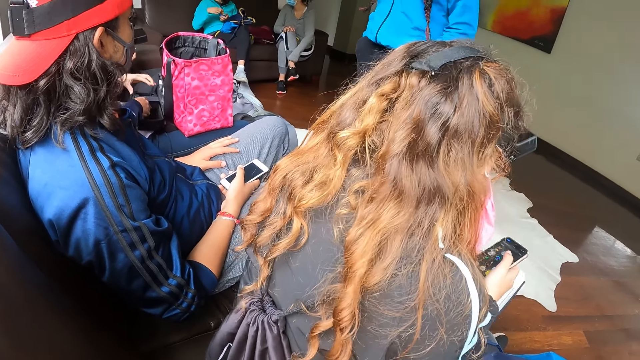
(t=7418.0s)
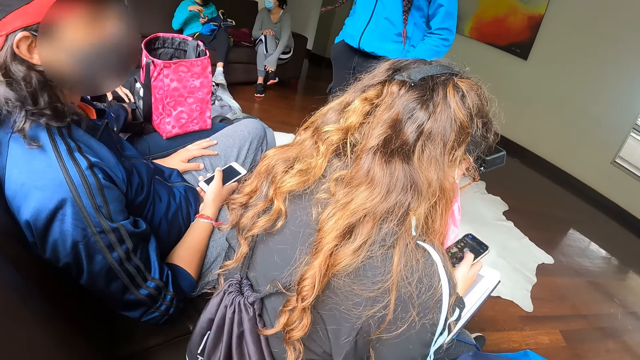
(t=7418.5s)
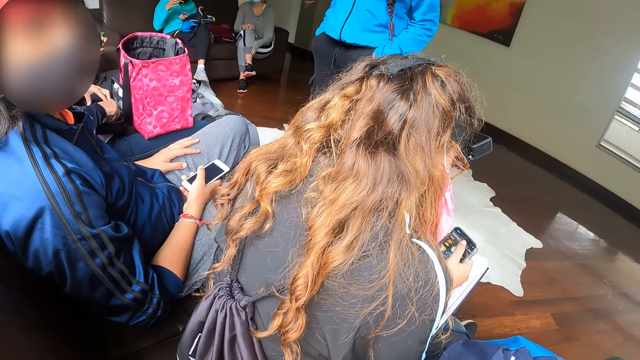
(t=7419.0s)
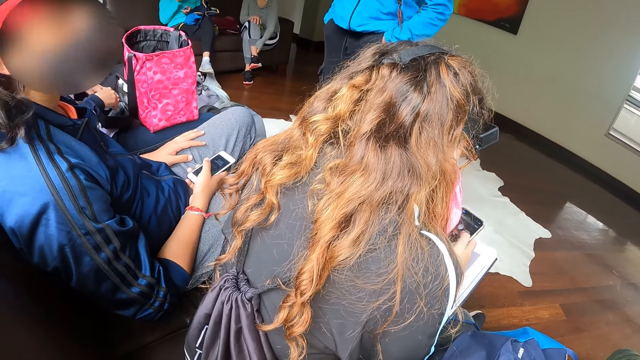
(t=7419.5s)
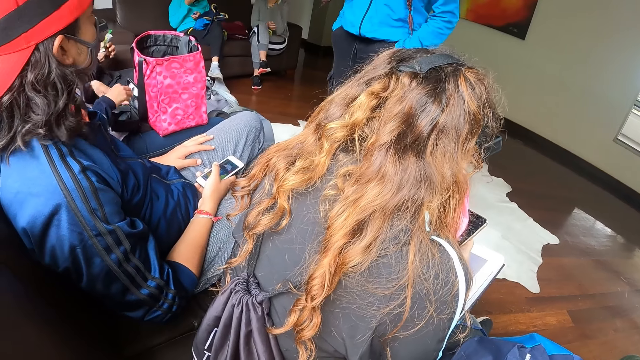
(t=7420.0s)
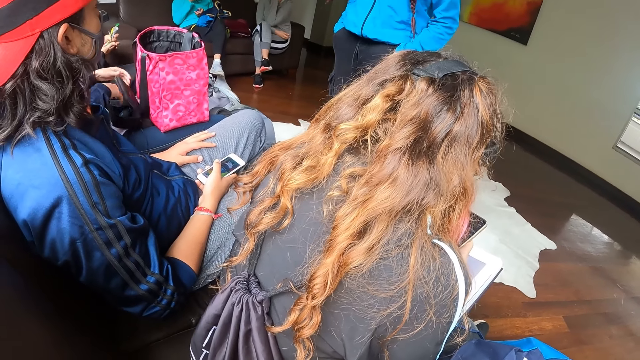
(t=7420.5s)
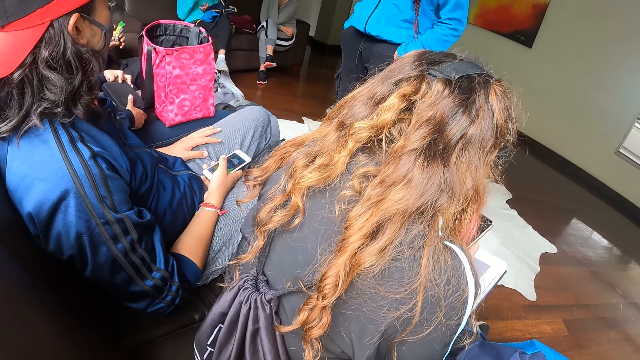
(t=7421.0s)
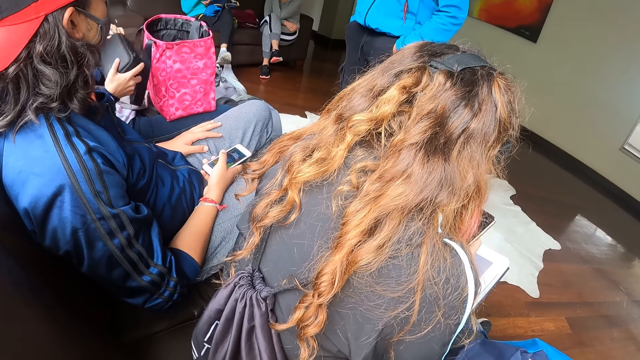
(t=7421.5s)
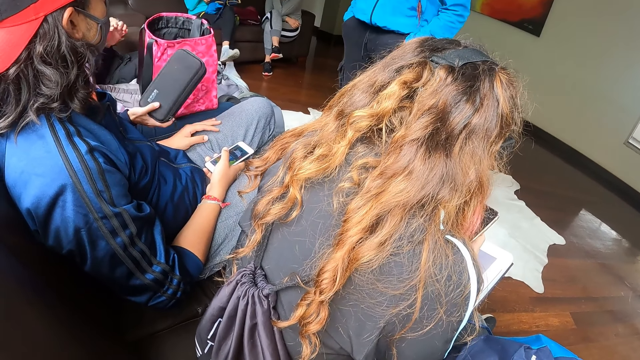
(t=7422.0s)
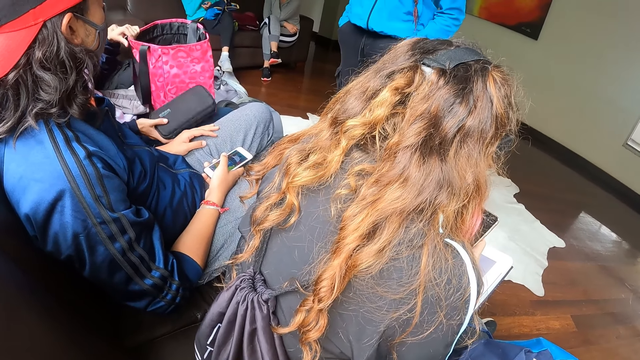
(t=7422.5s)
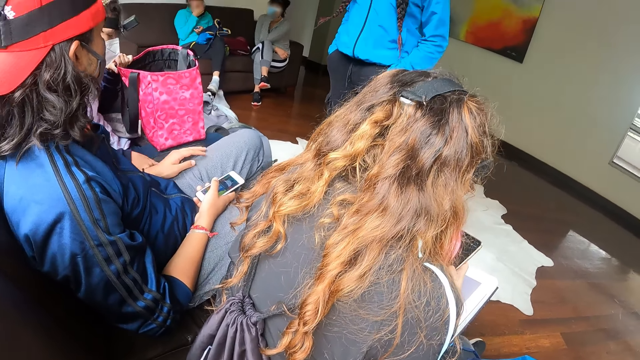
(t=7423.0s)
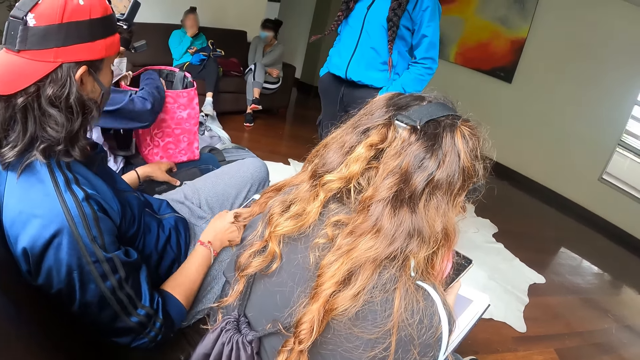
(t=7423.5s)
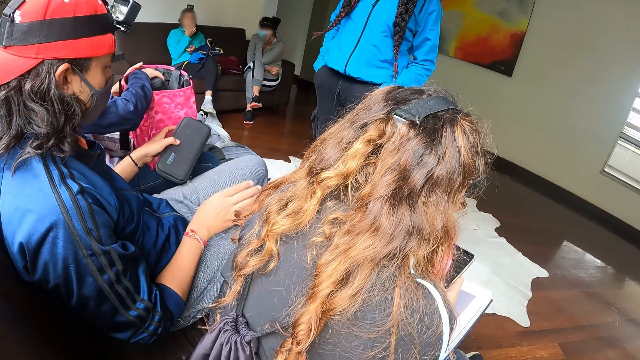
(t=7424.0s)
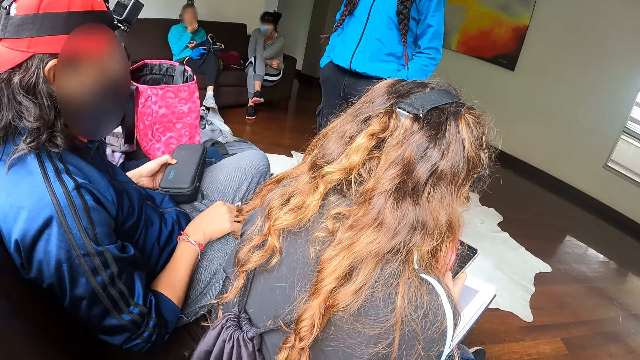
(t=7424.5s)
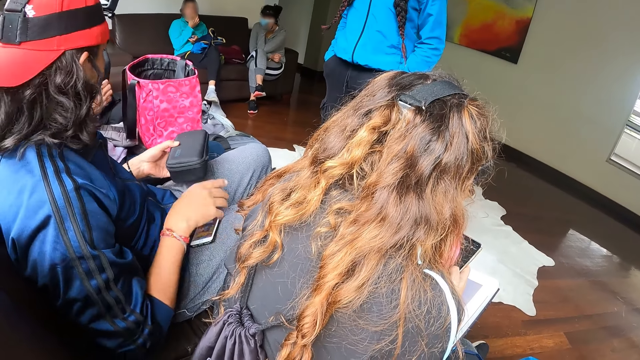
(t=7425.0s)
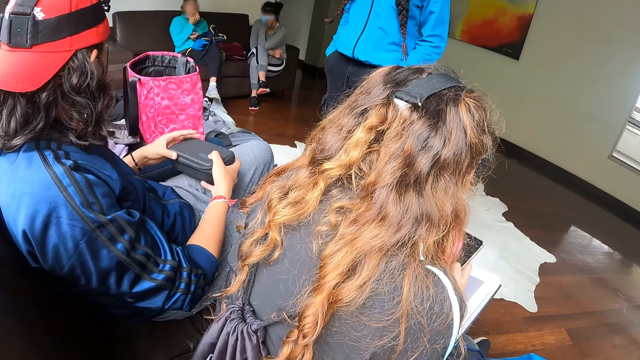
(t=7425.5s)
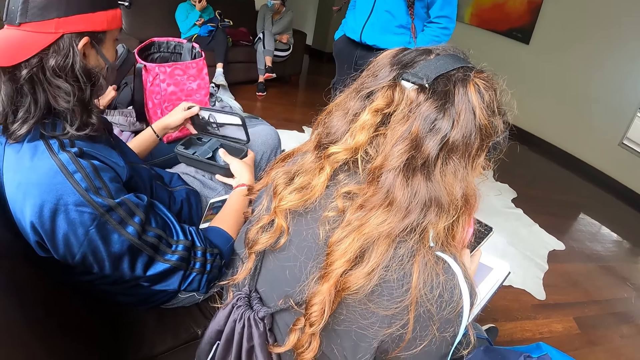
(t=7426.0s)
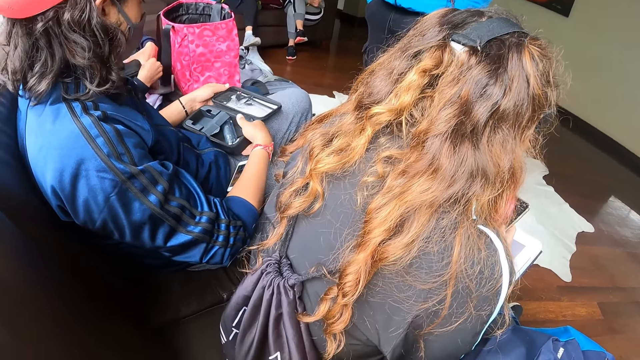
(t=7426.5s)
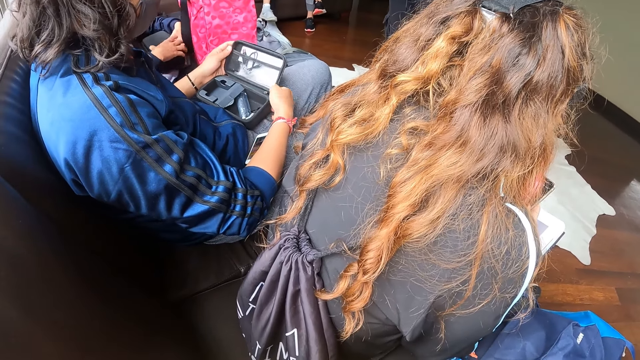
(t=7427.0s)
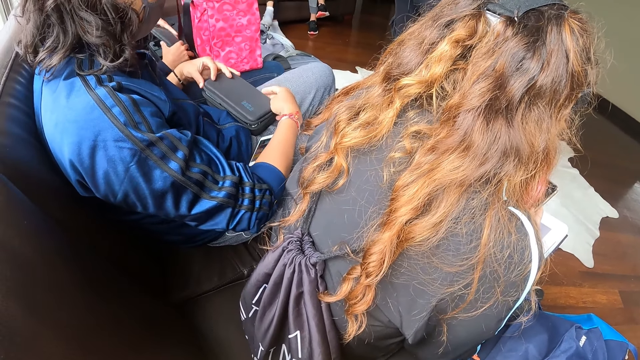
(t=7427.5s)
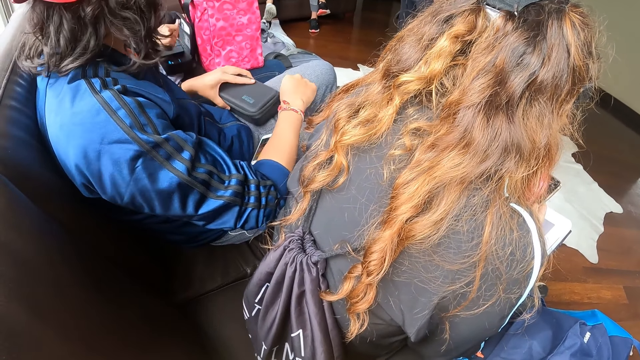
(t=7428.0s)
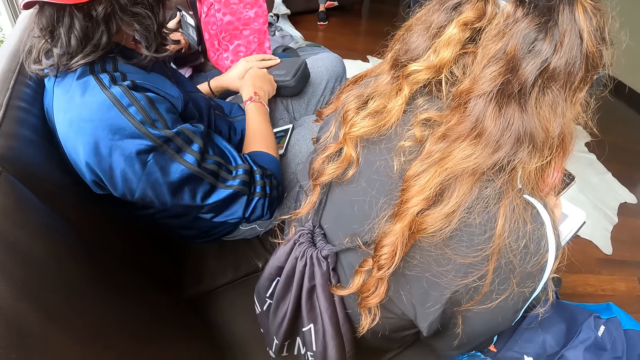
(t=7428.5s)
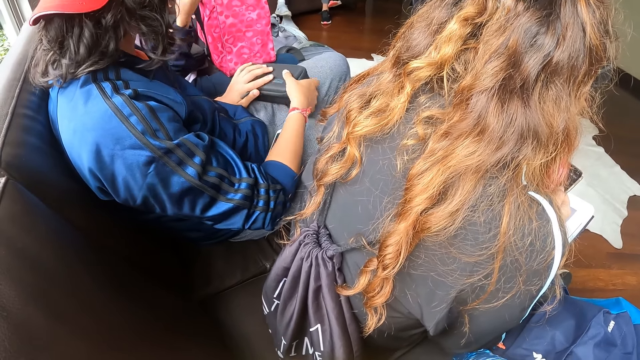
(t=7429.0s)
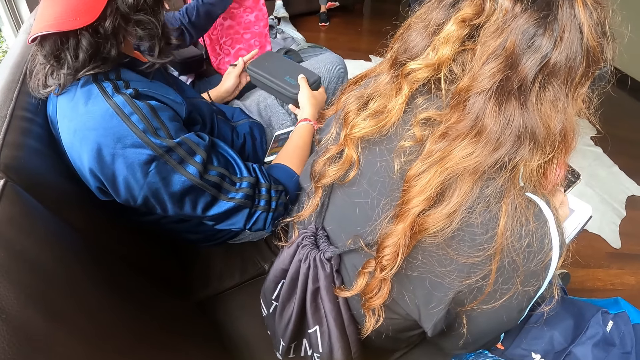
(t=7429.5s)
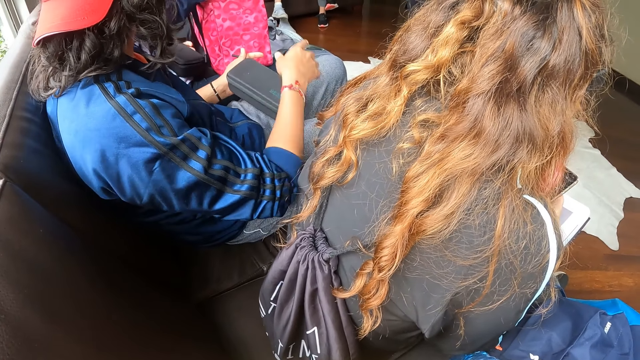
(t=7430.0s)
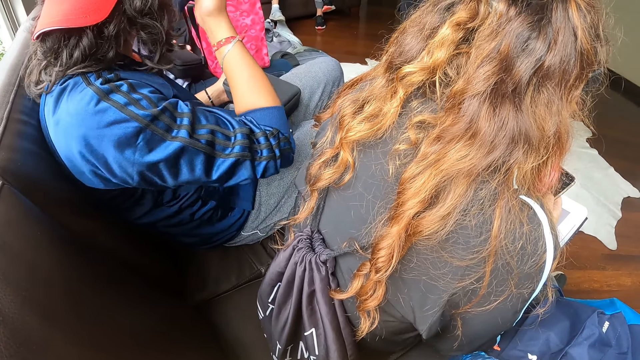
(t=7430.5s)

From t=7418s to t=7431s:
A man places the box in the pouch with his right hand. The man closes the pouch with his left hand and picks the pouch from his thigh with his right hand. A woman operates her phone. The man places the pouch on a chair with his right hand. Another man picks a pouch from a chair with his left hand. The first man picks a pouch from the bag with his right hand. The other man places the pouch on his left thigh with his left hand, holds the pouch with both hands, and opens the pouch with his left hand. The first man holds the pouch with both hands and places the pouch on his thigh with both hands. The other man closes the pouch with his left hand. The first man opens the pouch with his right hand. The other man zips the pouch with his right hand, holds the pouch with his right hand, and passes the pouch from his right hand to his left hand.

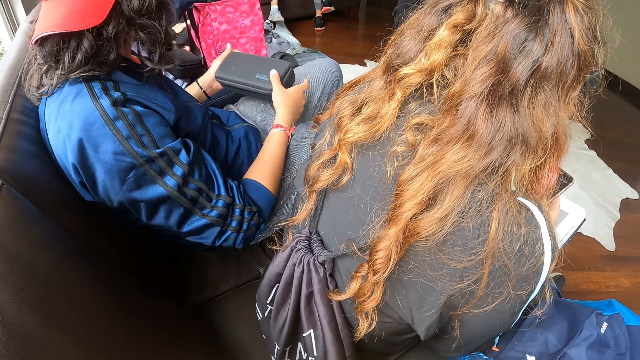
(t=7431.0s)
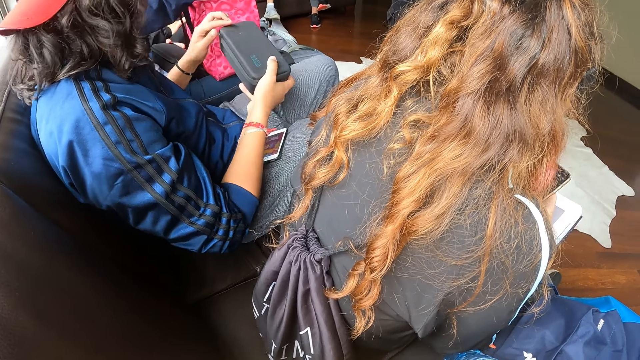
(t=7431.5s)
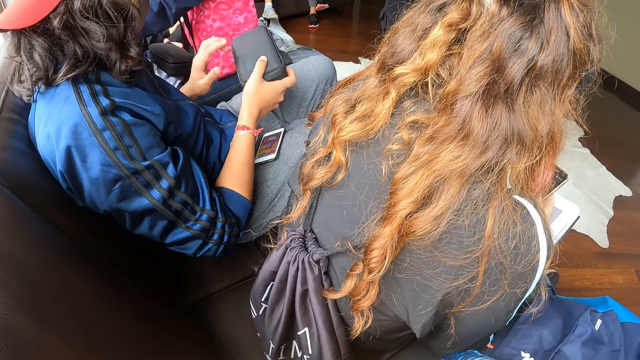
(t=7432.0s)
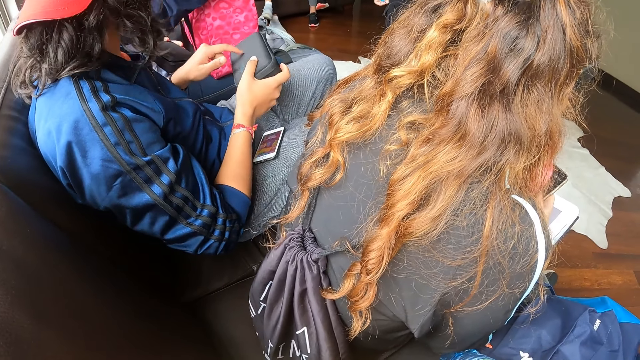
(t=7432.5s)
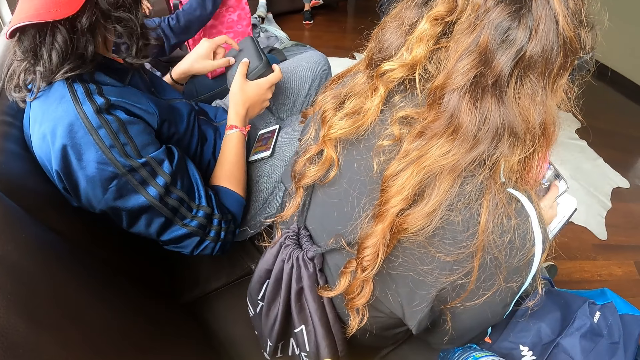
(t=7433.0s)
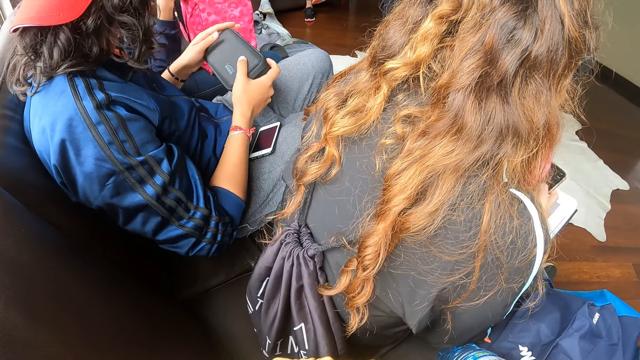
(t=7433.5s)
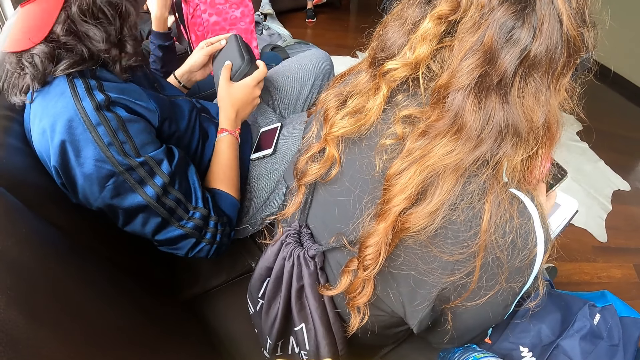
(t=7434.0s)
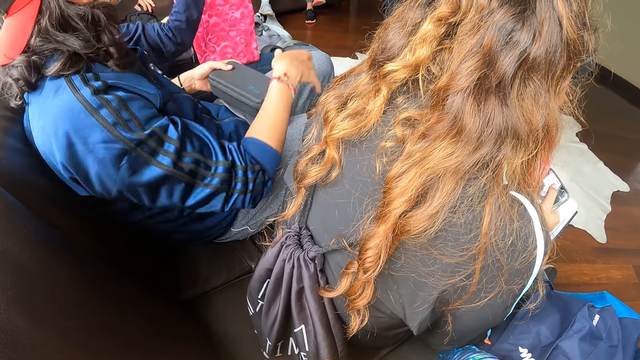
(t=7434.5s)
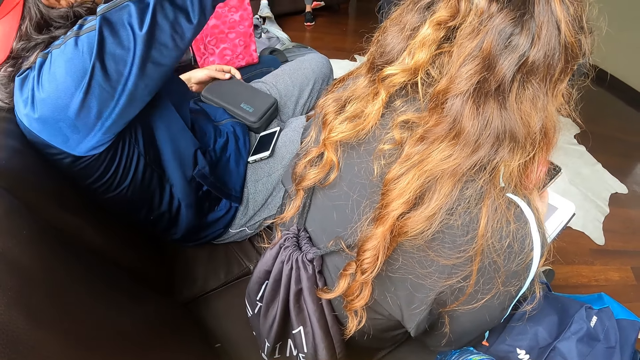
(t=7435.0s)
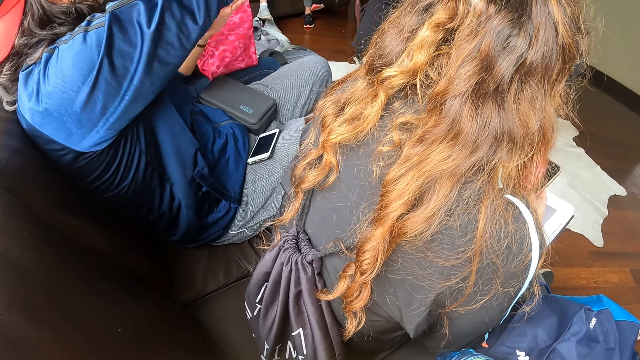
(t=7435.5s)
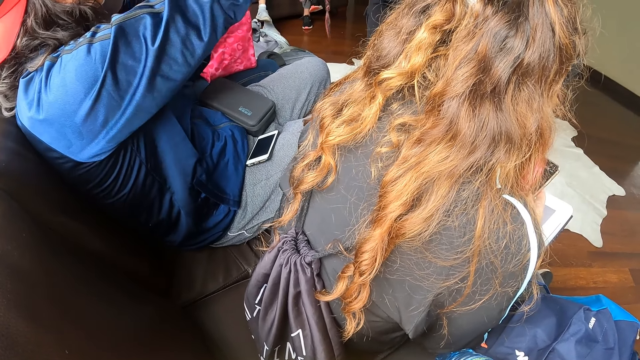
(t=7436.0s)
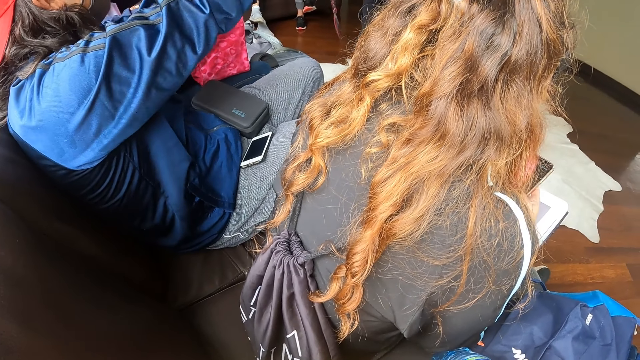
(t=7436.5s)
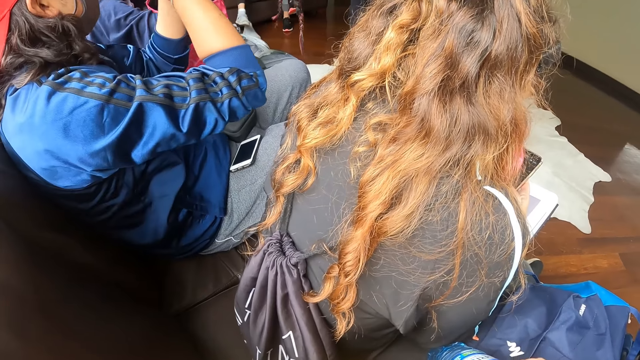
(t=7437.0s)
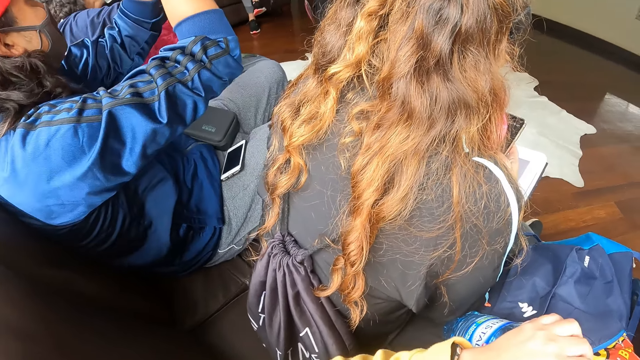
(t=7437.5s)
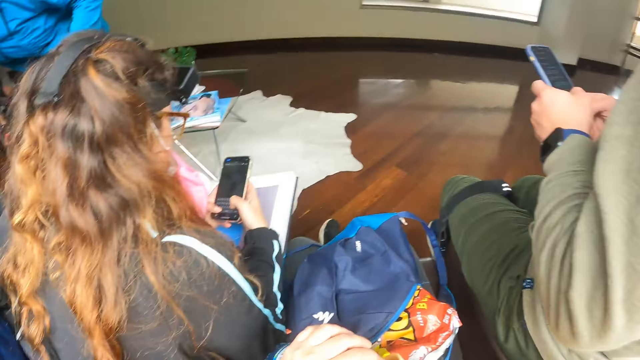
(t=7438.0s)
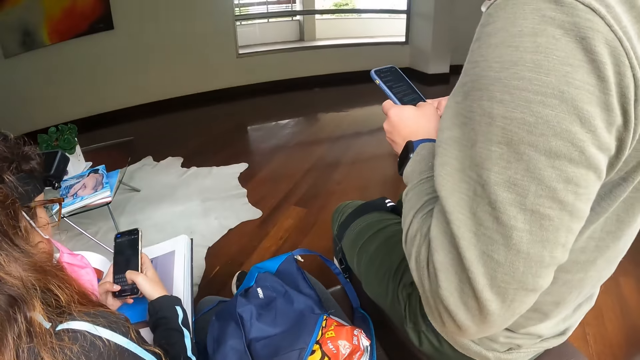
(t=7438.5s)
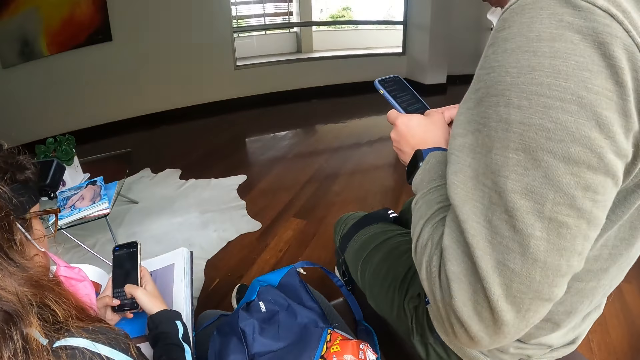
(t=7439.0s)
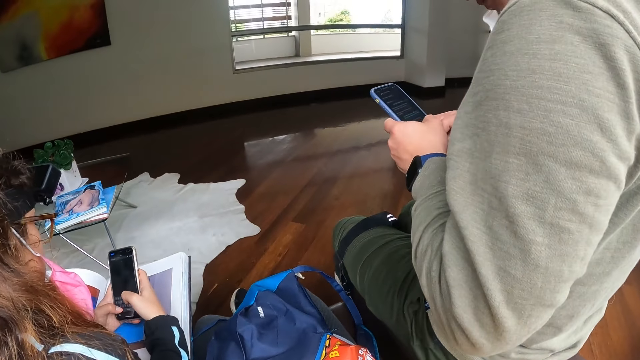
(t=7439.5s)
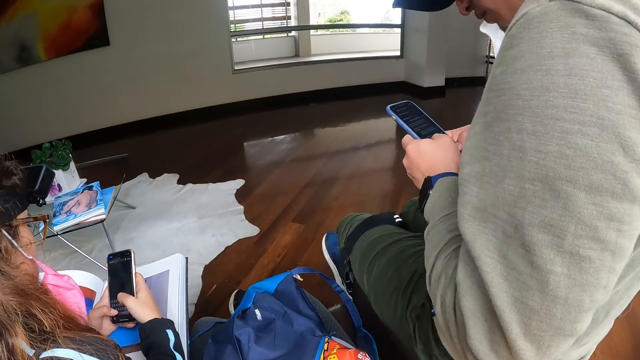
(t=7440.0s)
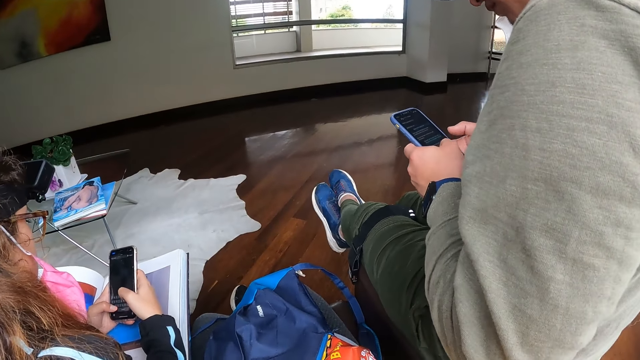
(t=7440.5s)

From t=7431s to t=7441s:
A man moves his hand, passes the pouch from his left hand to his right hand, and touches the pouch with his left hand. The man taps his hand on the box. The man passes the pouch from his right hand to his left hand and places the pouch on his left thigh with his left hand. The man lifts up his hand. A woman operates the phone with both hands. Another man operates the phone with both hands.
